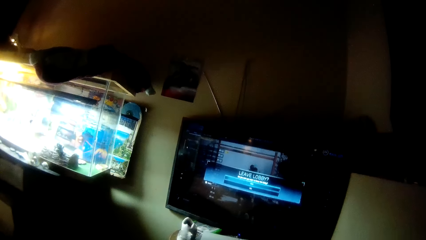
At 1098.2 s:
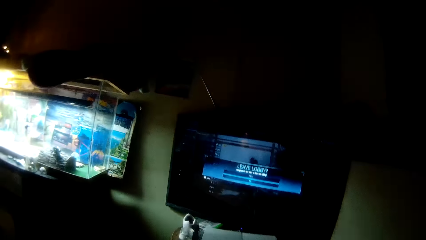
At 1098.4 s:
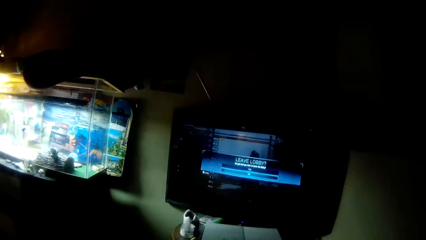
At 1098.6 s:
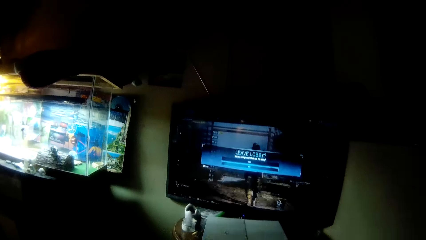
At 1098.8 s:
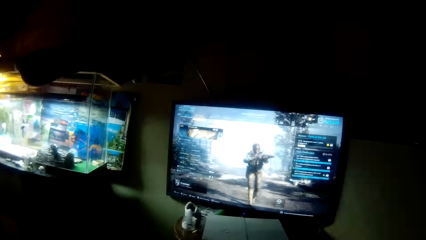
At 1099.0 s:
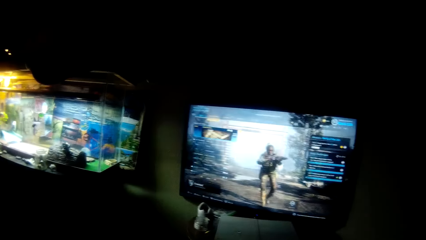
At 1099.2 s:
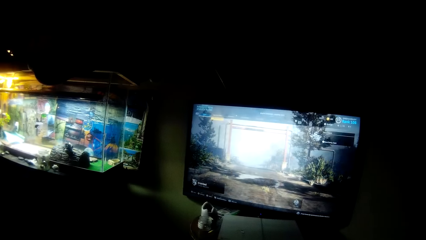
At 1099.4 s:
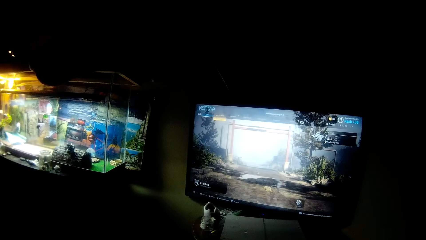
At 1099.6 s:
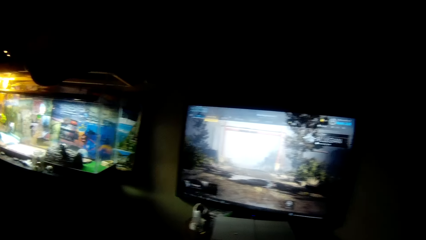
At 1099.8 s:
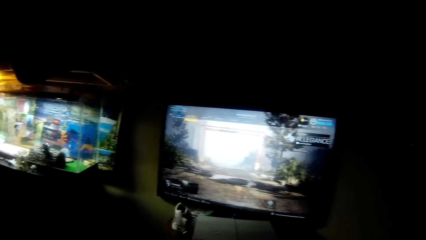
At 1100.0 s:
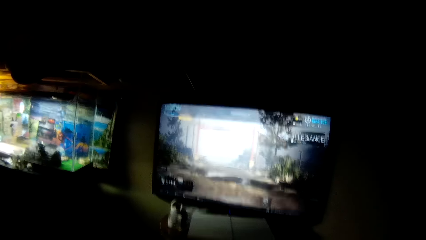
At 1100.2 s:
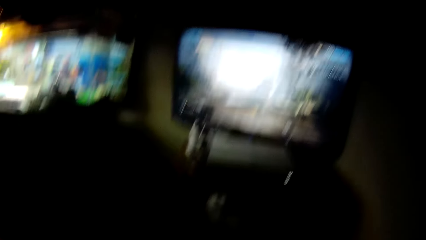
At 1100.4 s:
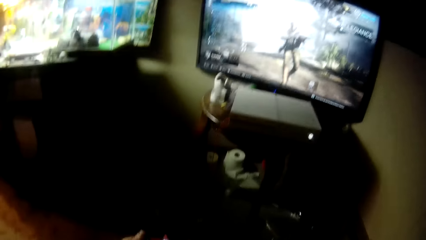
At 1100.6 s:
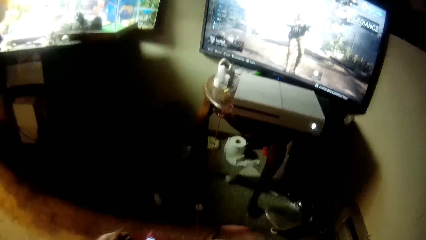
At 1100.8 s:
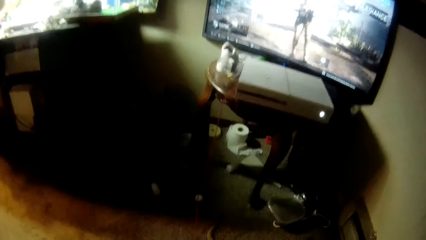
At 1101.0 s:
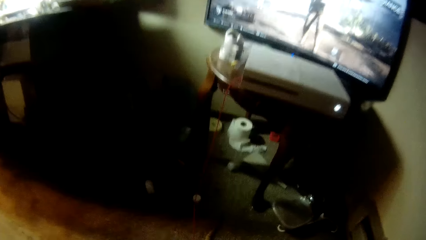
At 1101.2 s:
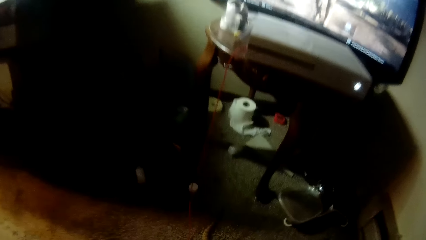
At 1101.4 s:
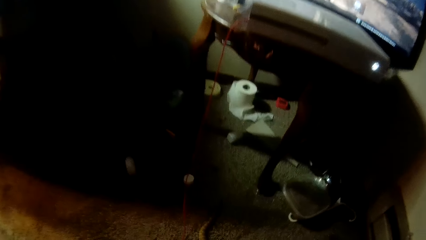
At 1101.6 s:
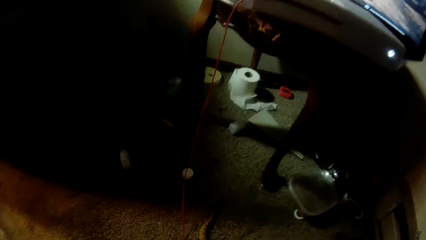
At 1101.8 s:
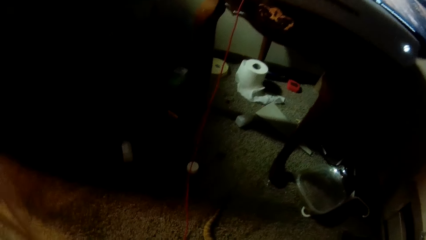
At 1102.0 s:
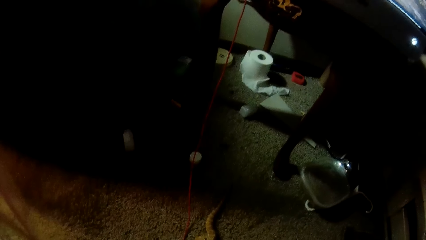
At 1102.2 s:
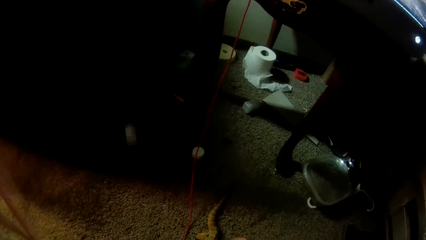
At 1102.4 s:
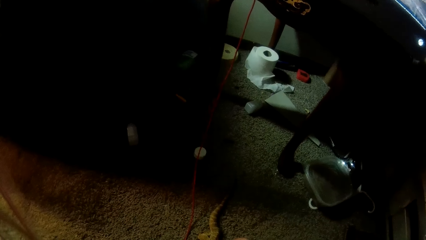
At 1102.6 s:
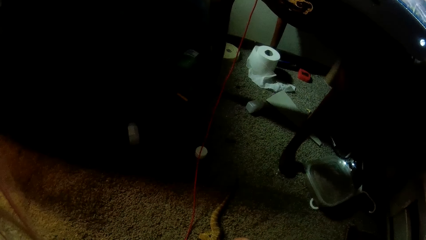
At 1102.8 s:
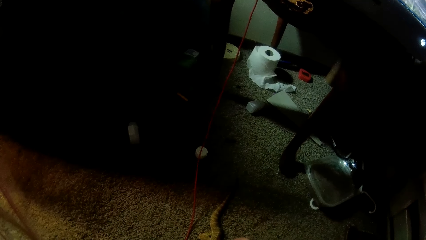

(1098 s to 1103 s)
The camera wearer removes his right hand from the controller. He lowers the controller in his left hand. He bends towards a lizard. He touches the leg of the chameleon.

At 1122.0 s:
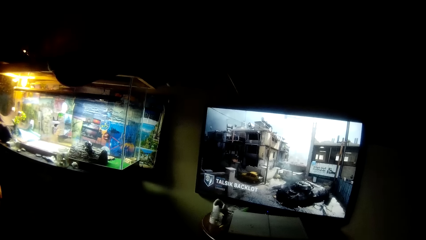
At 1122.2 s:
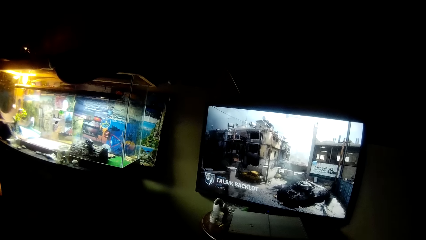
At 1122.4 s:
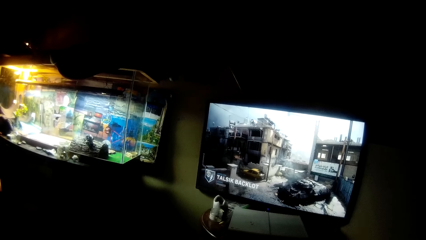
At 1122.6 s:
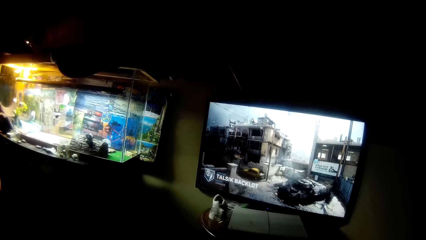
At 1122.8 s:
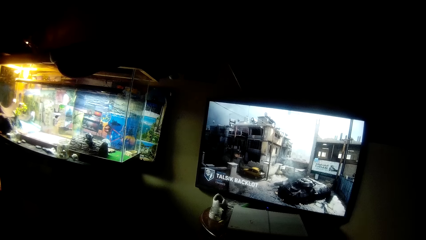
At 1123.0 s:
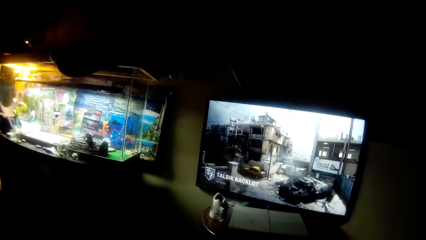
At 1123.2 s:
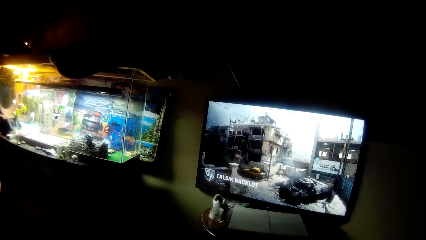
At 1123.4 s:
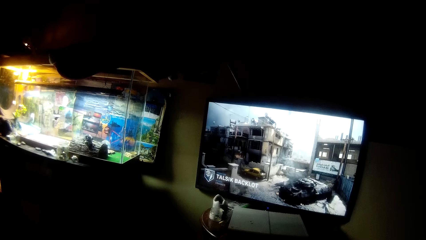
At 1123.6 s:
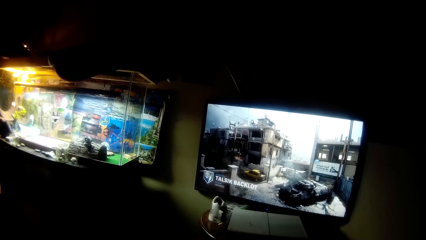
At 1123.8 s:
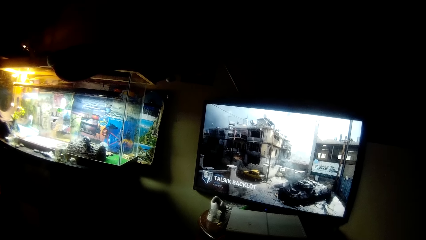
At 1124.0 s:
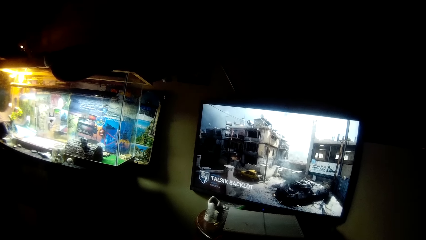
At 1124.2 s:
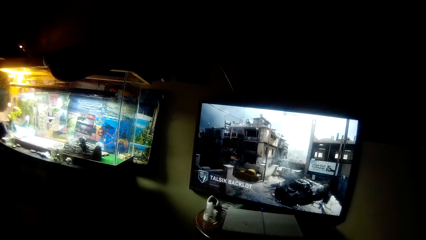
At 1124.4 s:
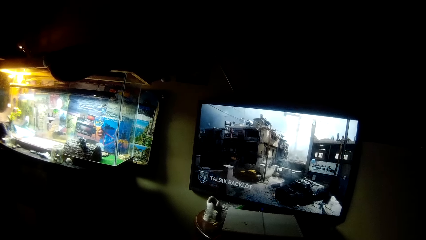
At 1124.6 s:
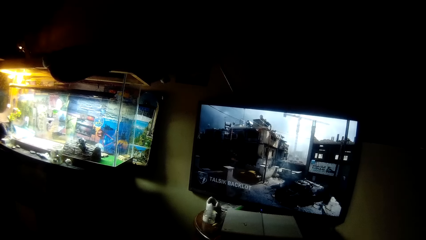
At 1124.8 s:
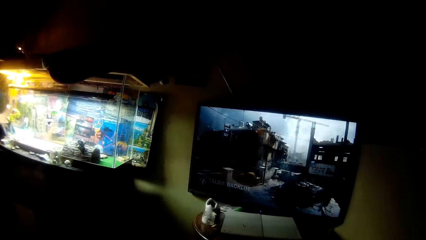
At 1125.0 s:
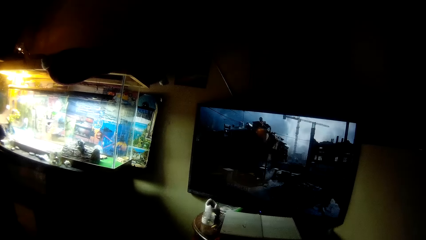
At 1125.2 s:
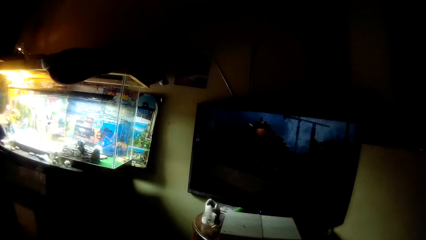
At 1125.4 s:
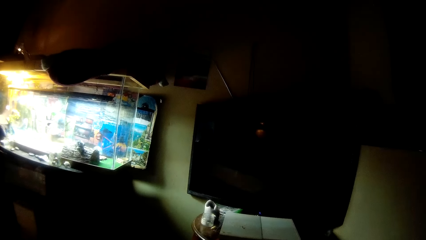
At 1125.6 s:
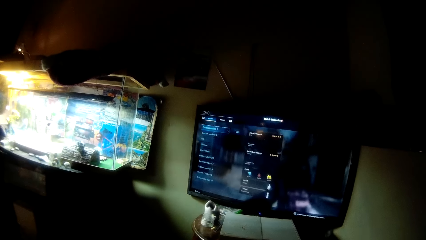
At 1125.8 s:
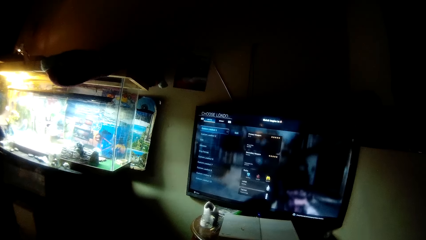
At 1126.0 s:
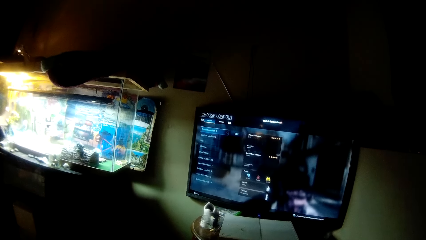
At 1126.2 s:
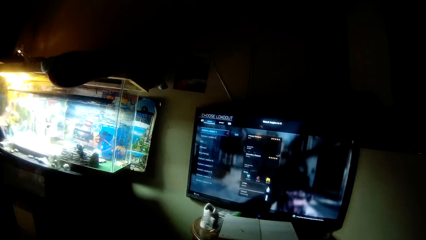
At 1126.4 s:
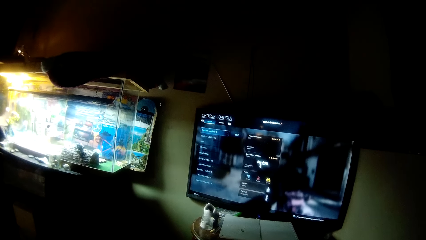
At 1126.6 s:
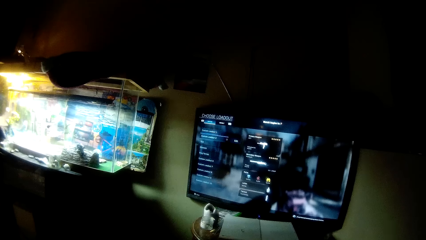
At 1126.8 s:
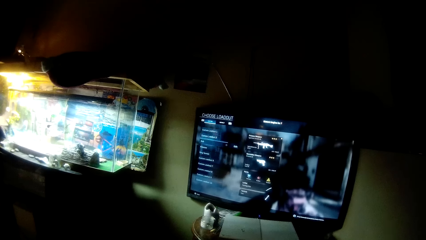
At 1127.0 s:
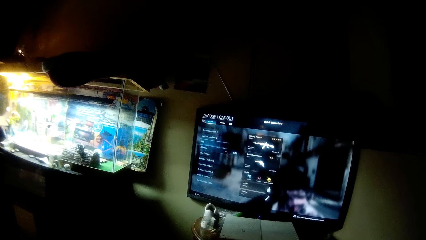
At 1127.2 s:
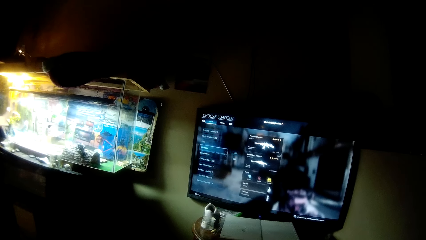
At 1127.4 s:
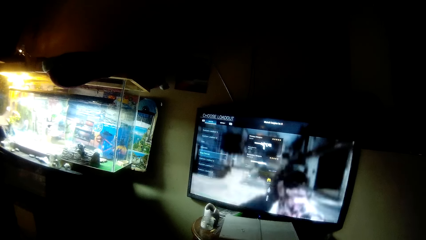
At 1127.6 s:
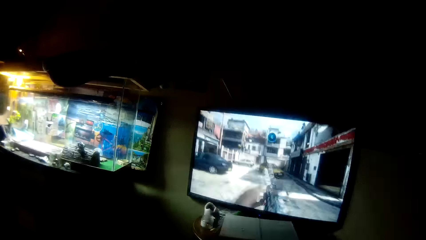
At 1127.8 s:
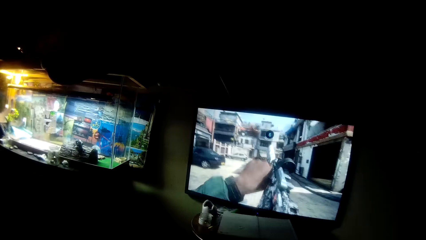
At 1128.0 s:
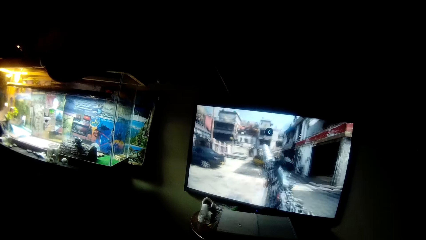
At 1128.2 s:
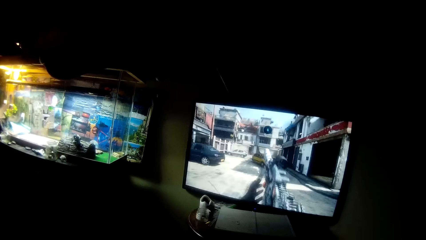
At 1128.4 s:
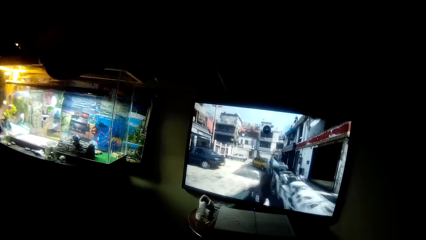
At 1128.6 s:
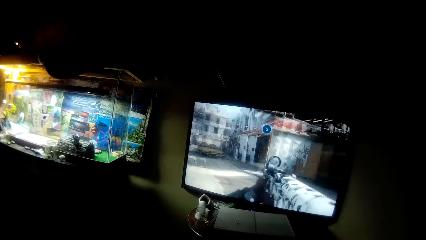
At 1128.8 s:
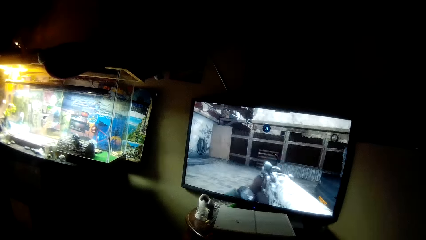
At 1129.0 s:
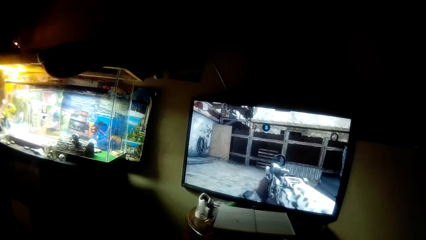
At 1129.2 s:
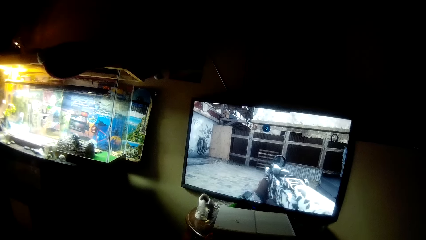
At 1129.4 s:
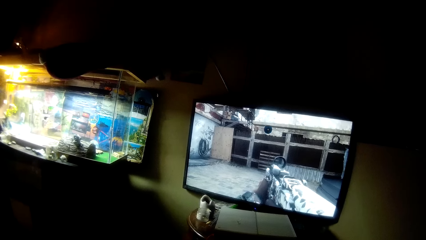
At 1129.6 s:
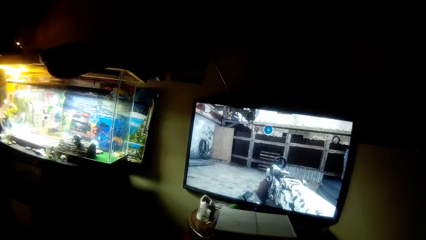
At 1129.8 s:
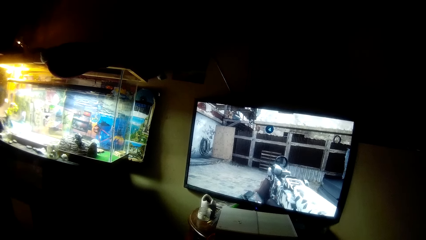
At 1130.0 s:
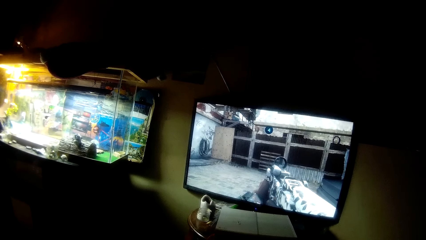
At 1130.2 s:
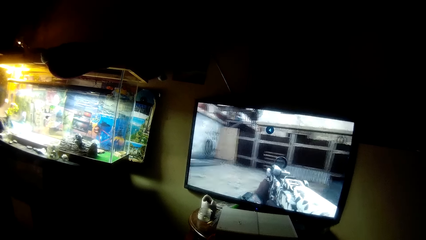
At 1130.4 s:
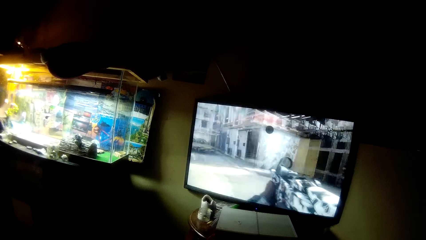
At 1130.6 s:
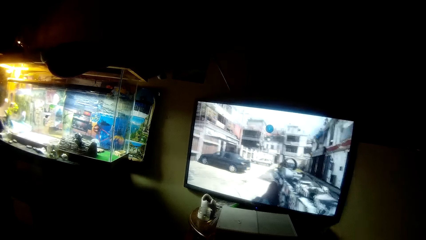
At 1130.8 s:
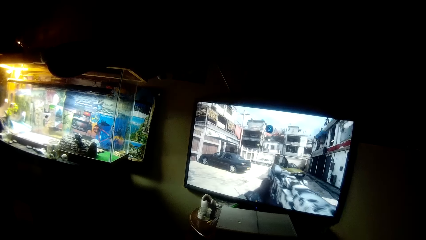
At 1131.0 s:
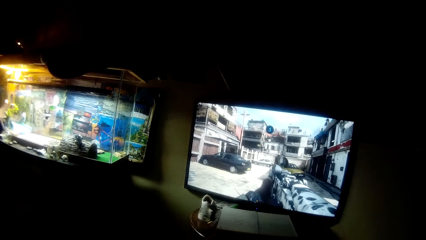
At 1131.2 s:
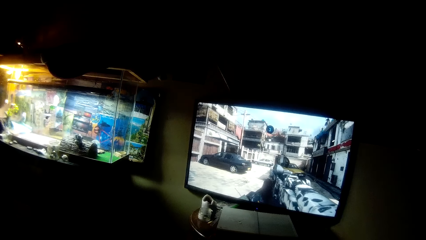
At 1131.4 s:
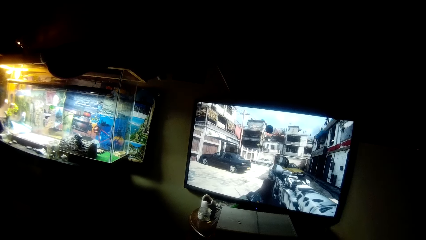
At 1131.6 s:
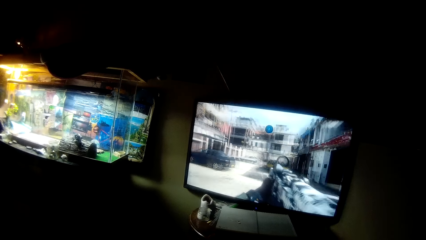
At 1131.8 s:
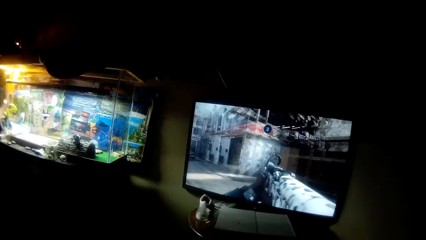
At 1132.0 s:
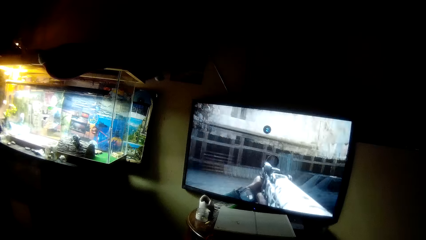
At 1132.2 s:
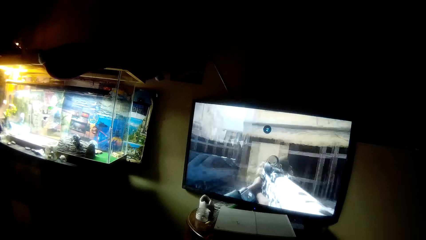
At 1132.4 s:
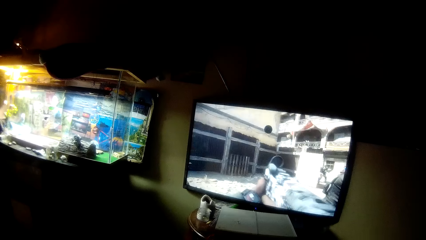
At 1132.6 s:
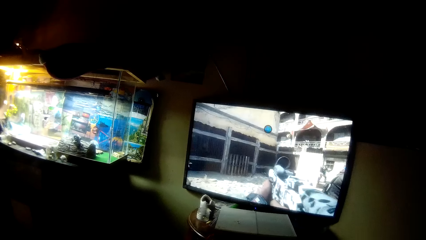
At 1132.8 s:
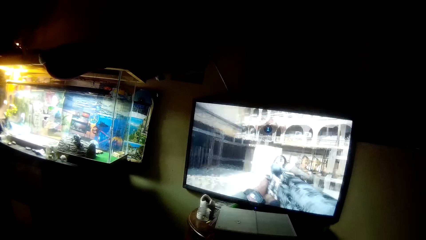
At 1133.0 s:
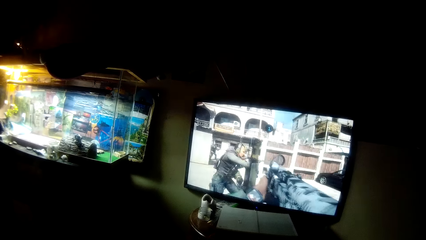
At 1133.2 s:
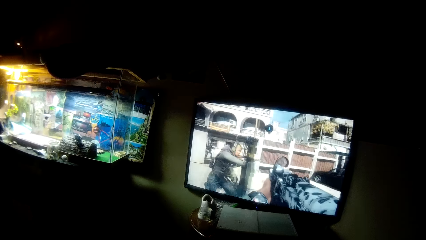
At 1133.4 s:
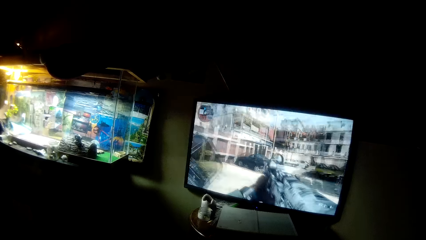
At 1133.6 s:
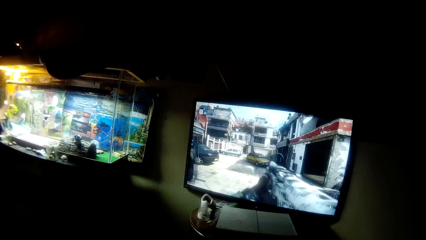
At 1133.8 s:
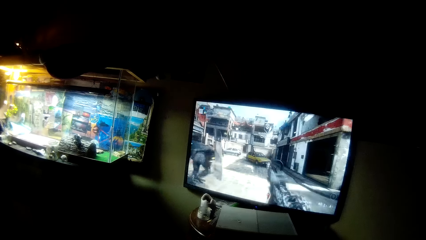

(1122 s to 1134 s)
The camera wearer operates the video game console with the controller in both hands. They select a weapon in the video game. They play the video game.
